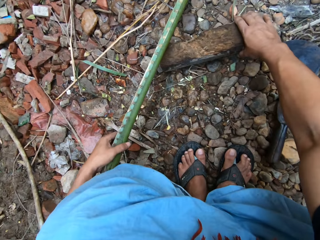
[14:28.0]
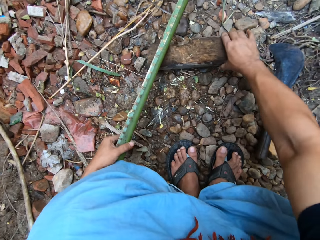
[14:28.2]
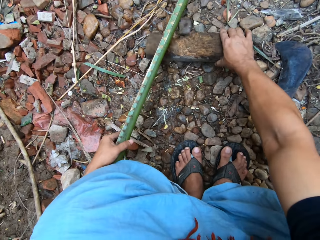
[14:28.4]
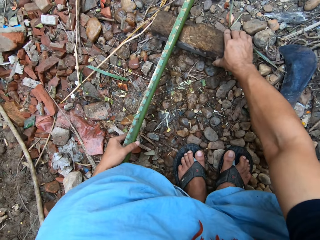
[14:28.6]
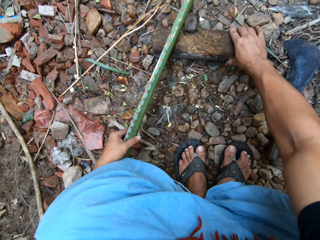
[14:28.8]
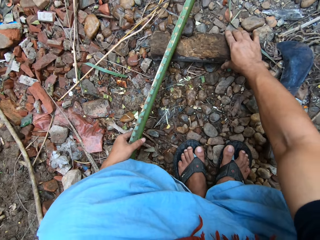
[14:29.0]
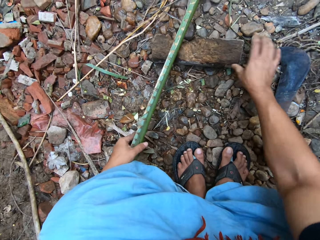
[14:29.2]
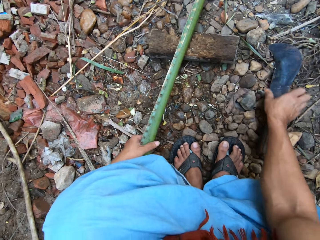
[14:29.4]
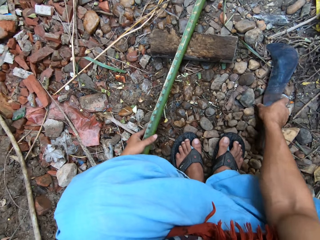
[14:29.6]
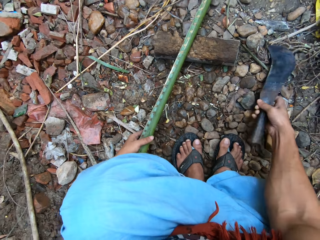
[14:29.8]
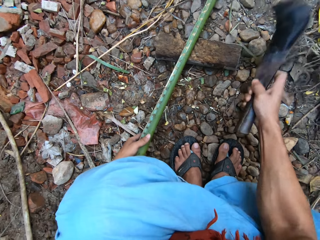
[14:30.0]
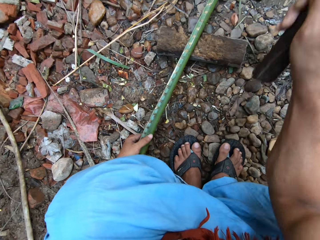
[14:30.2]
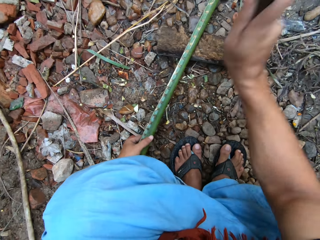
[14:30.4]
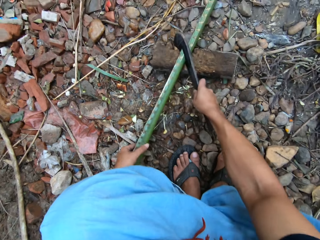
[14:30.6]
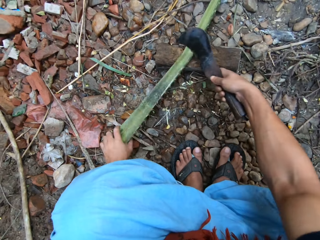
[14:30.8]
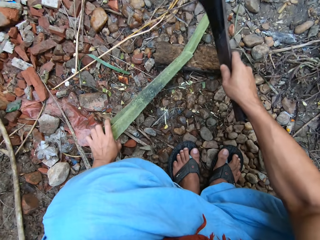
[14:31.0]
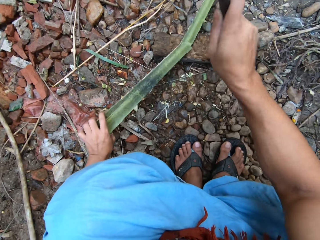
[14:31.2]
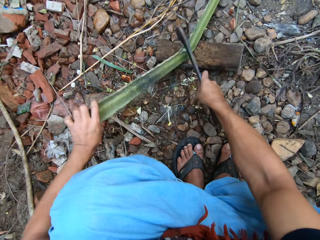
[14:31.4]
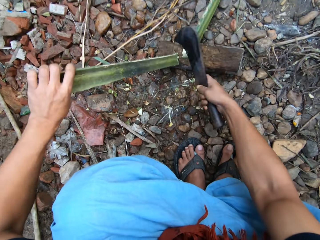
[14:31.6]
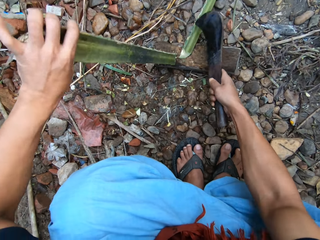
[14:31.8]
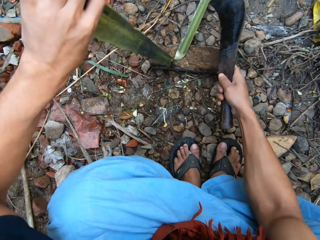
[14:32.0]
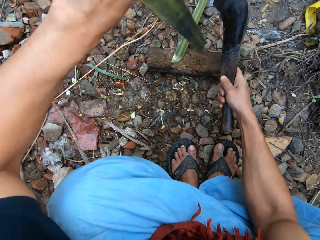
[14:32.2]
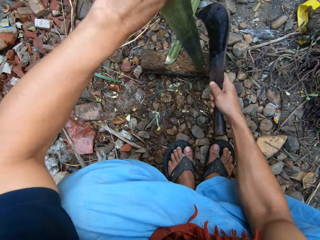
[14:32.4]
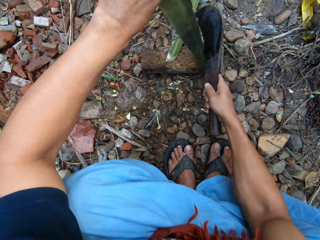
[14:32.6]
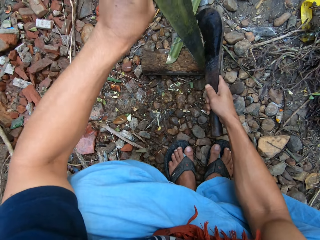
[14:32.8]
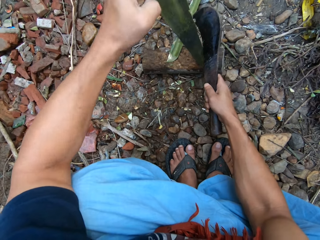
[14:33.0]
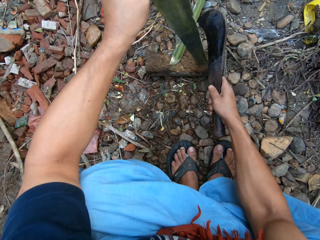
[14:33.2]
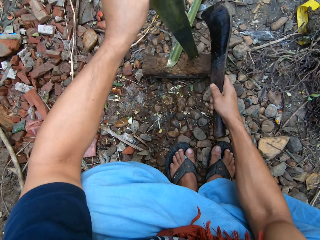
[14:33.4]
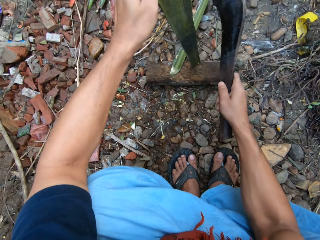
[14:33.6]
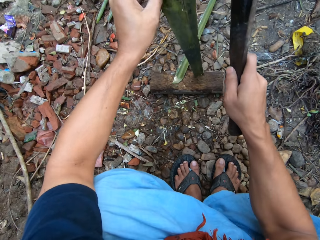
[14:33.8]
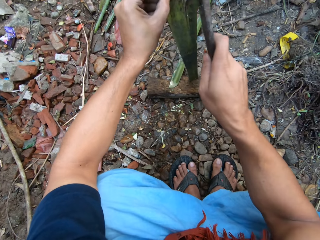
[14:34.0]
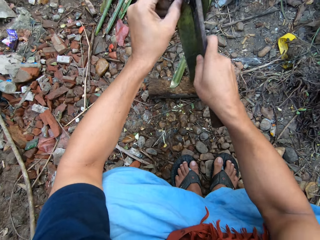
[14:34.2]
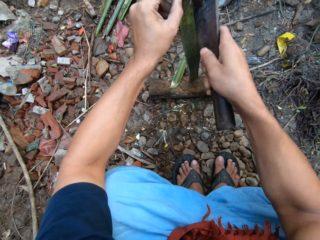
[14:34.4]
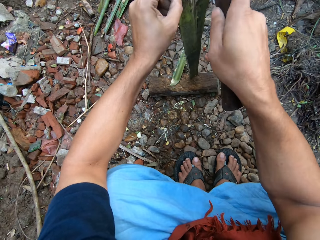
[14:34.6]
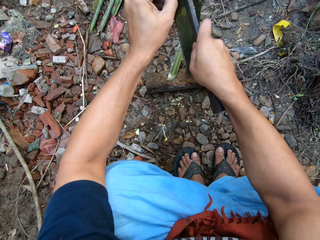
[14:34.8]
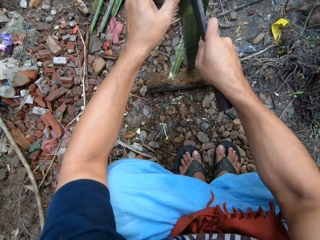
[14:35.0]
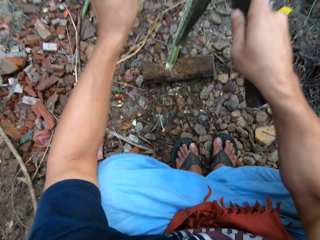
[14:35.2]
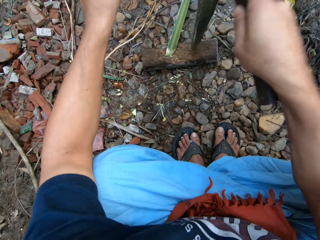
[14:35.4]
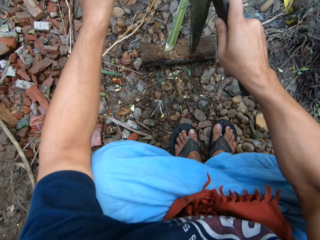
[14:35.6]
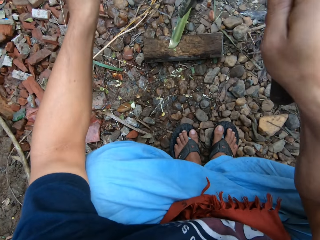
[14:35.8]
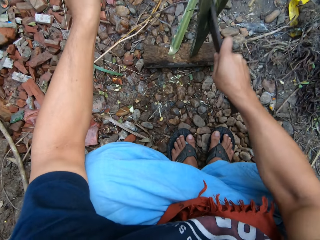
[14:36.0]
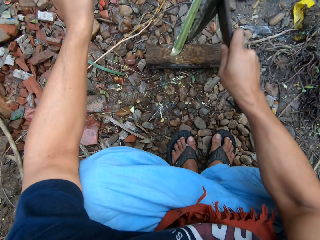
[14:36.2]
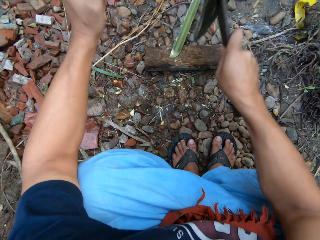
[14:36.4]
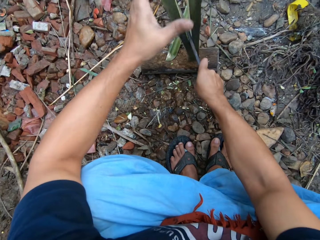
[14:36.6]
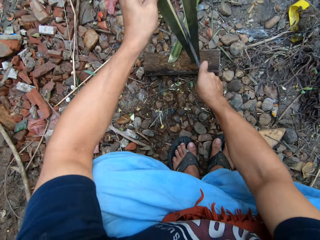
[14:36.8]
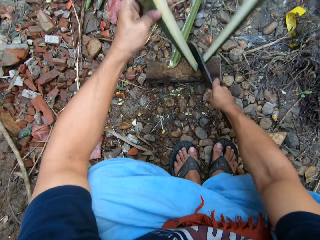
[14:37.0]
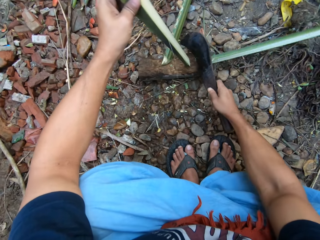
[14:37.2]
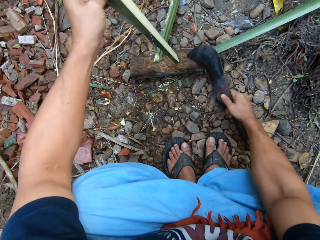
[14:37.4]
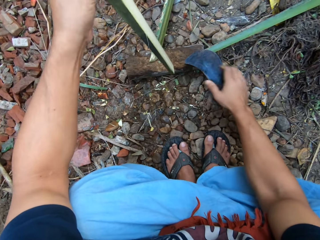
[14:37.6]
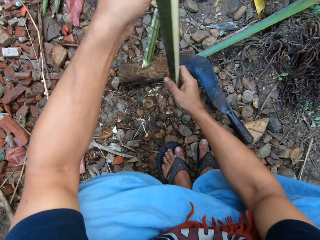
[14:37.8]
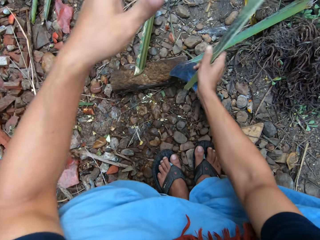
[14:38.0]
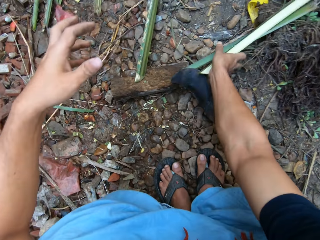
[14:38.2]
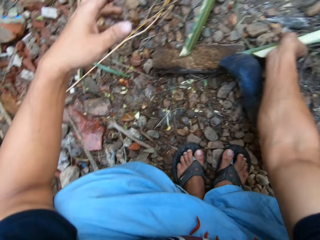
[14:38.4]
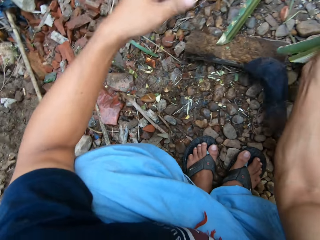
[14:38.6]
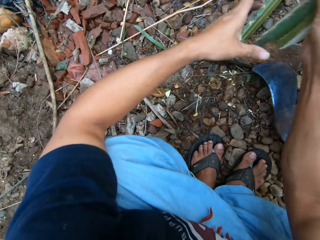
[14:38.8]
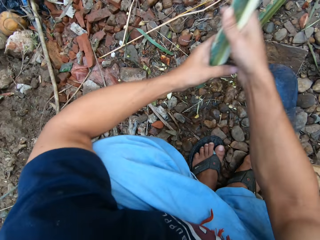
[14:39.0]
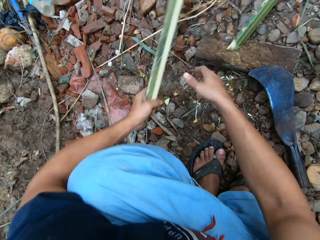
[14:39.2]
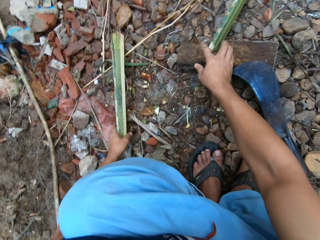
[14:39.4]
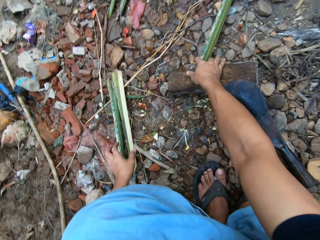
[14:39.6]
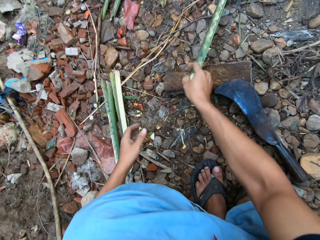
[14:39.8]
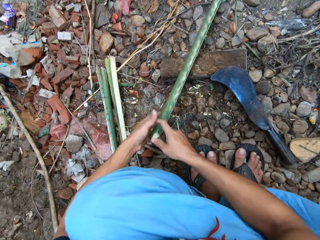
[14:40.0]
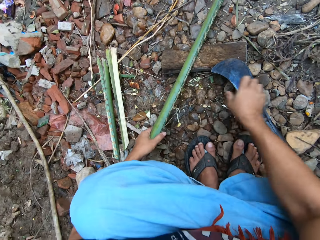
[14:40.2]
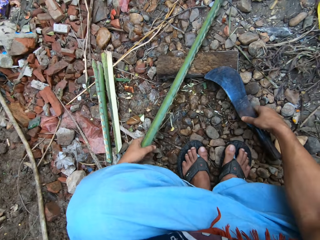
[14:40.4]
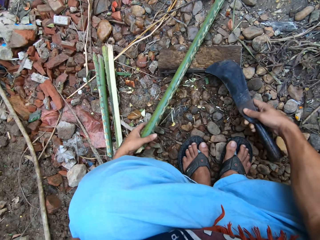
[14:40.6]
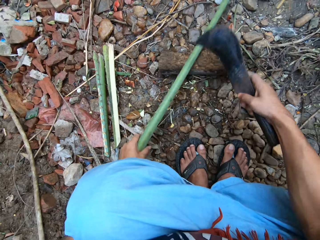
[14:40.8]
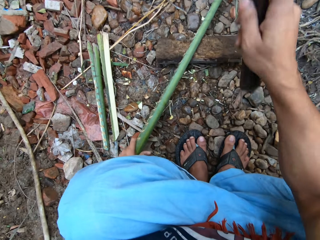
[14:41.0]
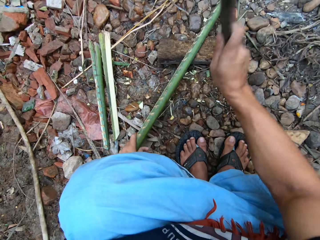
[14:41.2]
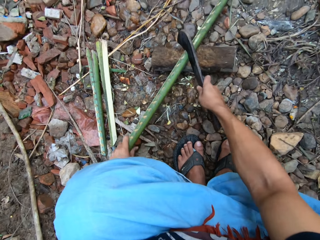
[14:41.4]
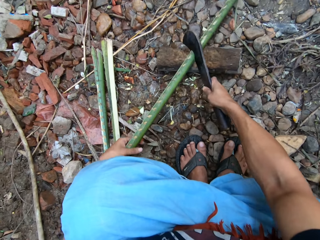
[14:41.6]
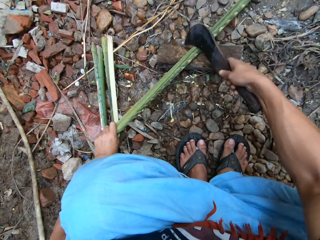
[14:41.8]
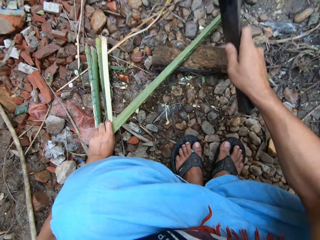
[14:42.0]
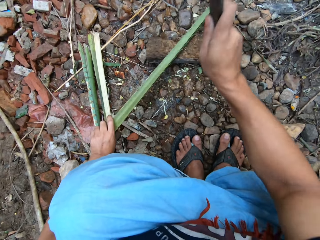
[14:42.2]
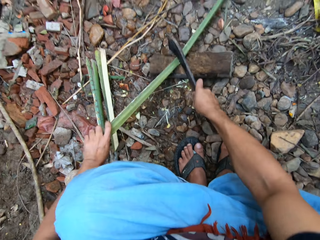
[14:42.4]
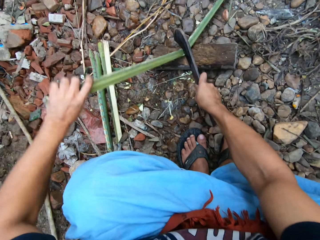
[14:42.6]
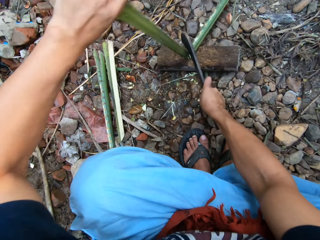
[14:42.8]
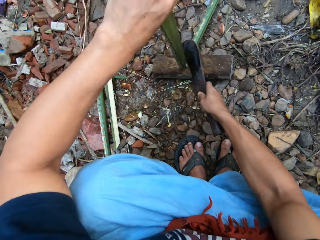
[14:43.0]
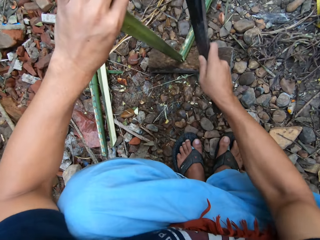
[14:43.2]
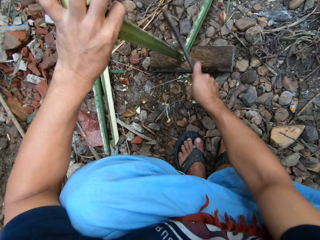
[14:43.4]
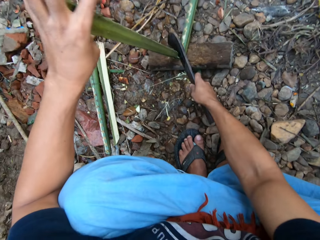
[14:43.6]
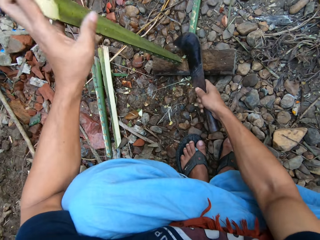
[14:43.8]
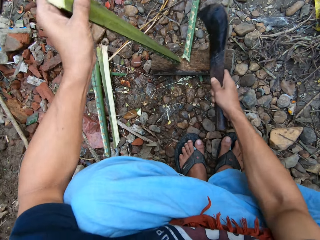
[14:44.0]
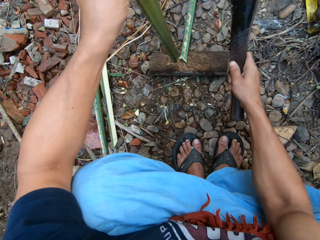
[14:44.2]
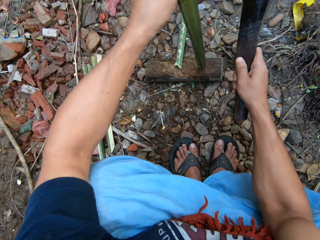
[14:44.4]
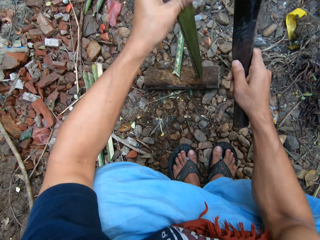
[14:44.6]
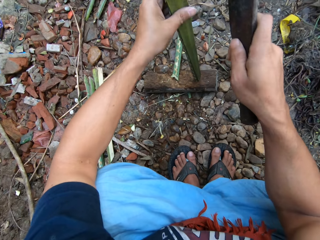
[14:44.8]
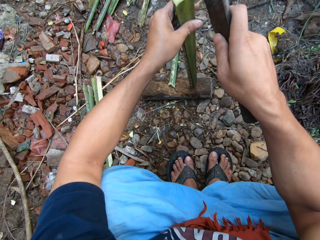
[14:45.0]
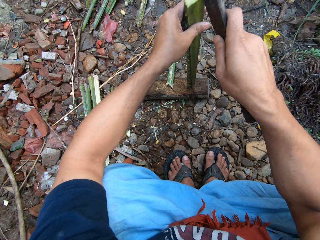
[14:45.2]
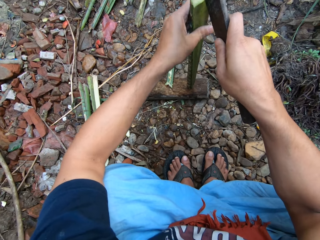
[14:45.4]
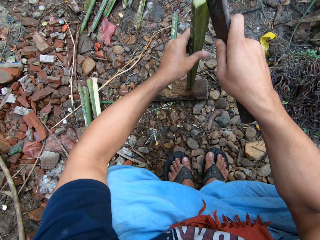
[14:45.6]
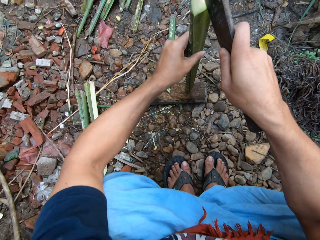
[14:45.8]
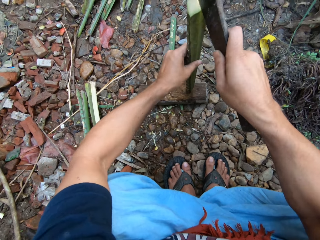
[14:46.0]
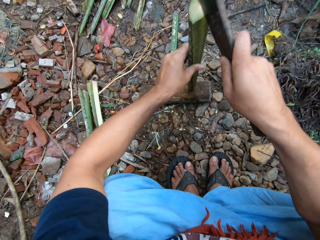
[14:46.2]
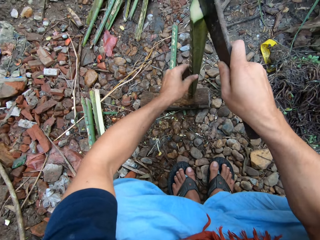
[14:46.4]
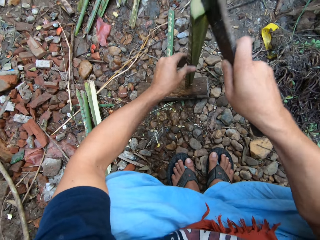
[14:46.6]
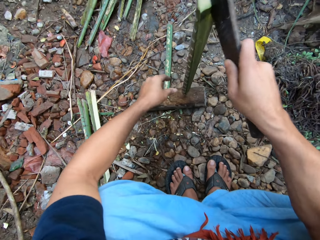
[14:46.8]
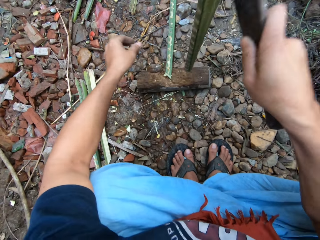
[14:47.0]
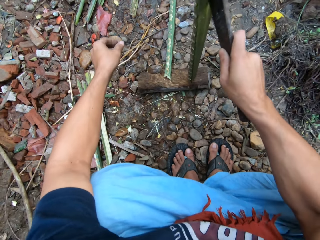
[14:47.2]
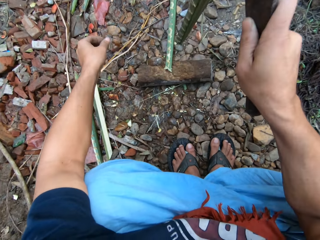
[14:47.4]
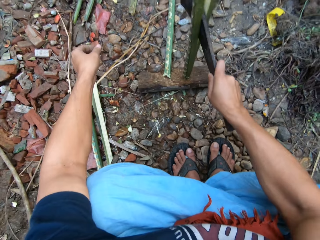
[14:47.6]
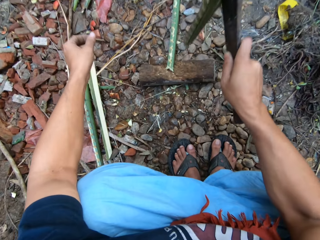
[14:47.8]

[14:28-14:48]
The camera wearer adjusts the cutting block with his right hand. He picks up the pruning knife from the ground with his right hand. He cuts the long bamboo into pieces on the cutting block with the pruning knife in his right hand. He adjusts the short bamboo on the cutting block with his left hand. He splits the bamboo on the cutting block with the pruning knife in his right hand. He drops the pruning knife on the ground. He gathers the split bamboo with both hands. He picks up the longer bamboo with his left hand. He drops the split bamboo on the ground. He picks up the pruning knife from the ground with his right hand. He cuts the long bamboo into pieces on the cutting block with the pruning knife in his right hand. He adjusts the short bamboo on the cutting block with his left hand. He splits the bamboo on the cutting block with the pruning knife in his right hand.
